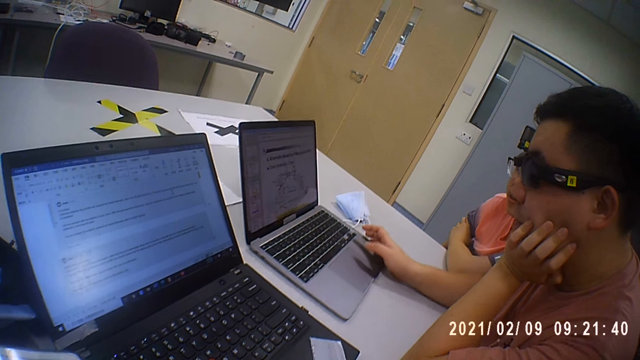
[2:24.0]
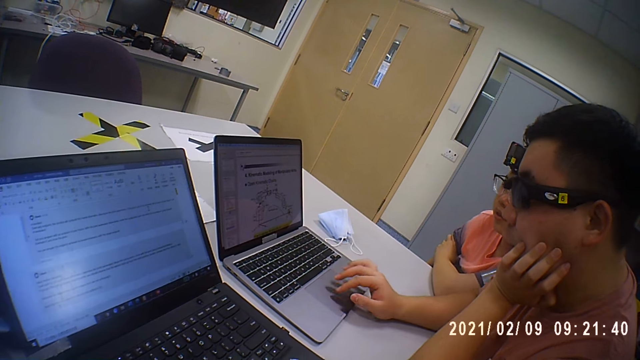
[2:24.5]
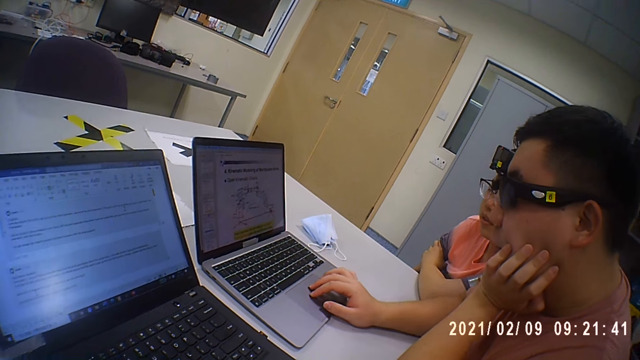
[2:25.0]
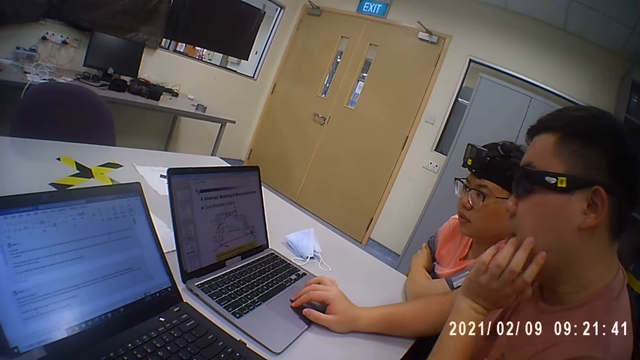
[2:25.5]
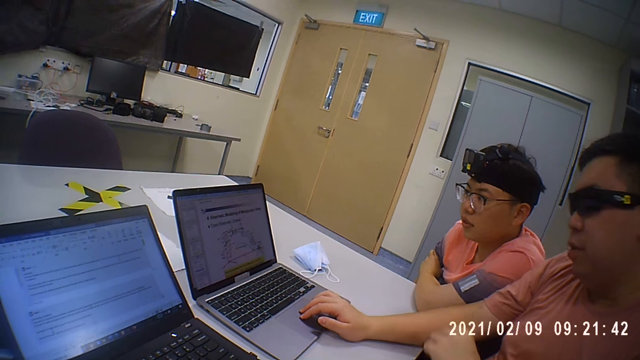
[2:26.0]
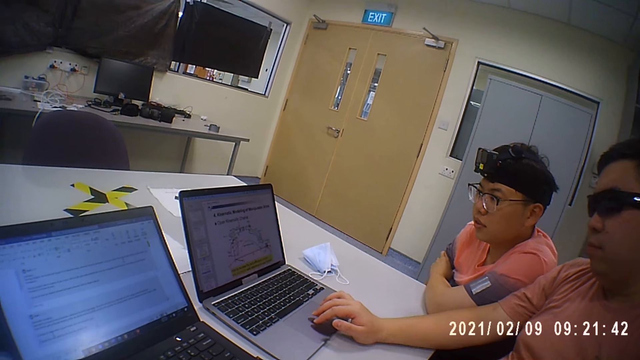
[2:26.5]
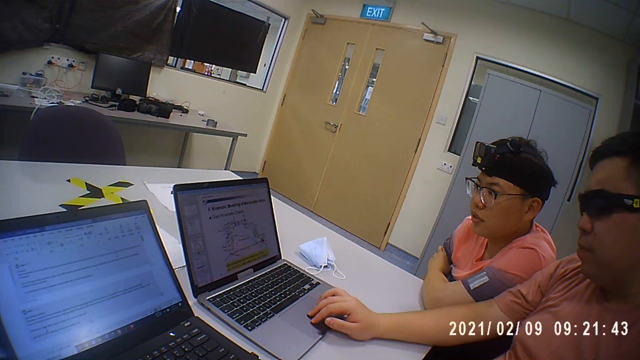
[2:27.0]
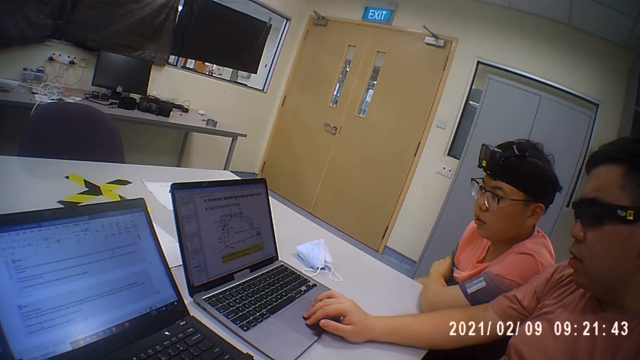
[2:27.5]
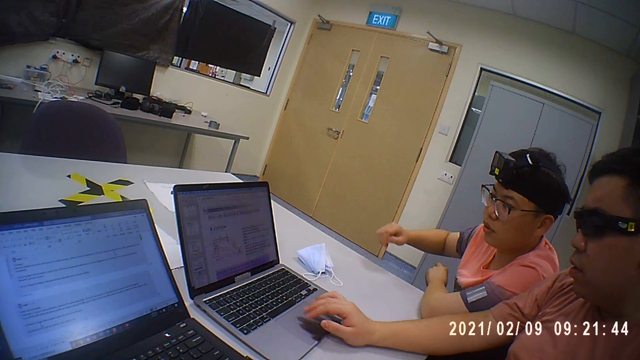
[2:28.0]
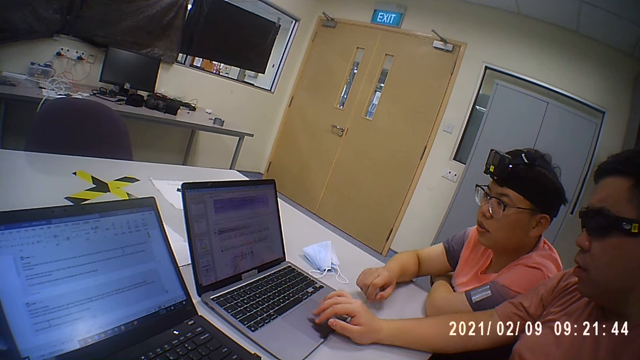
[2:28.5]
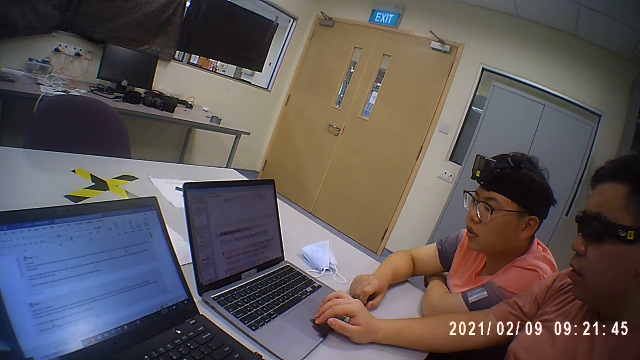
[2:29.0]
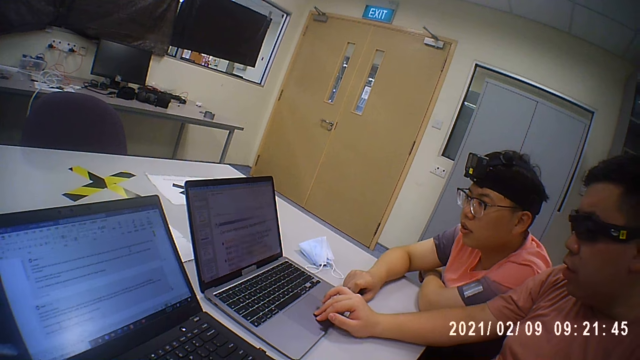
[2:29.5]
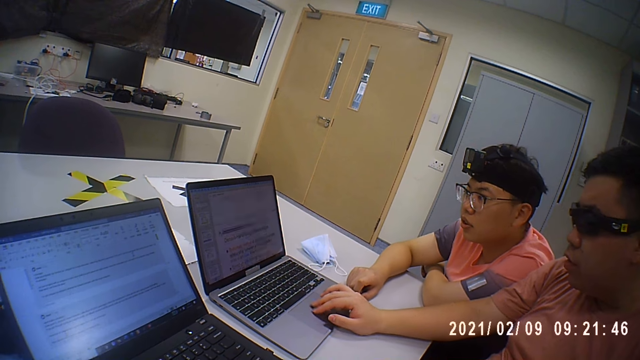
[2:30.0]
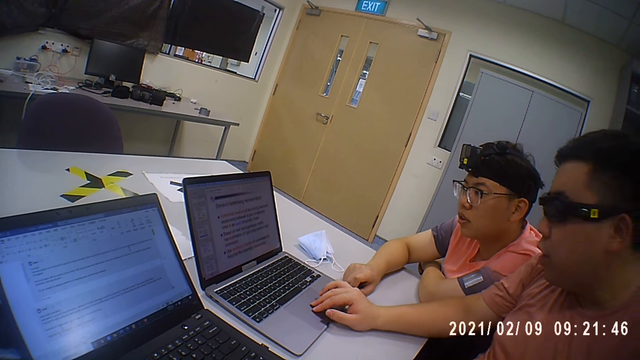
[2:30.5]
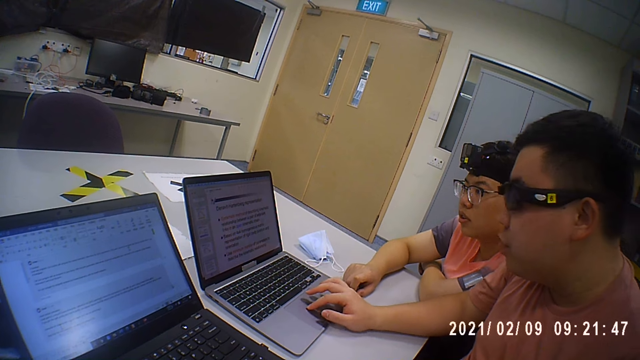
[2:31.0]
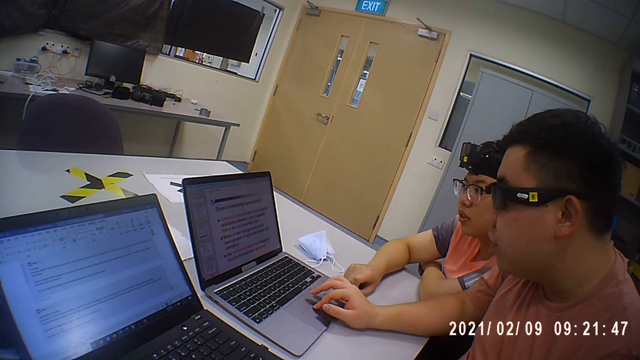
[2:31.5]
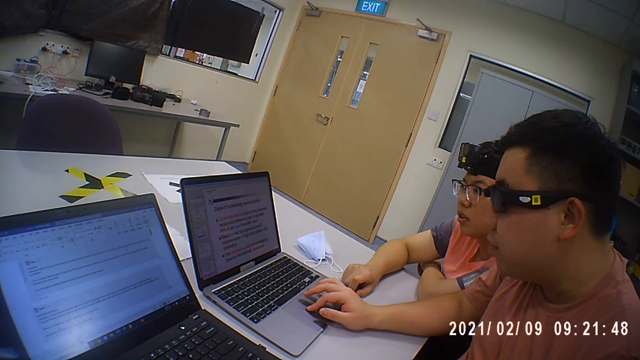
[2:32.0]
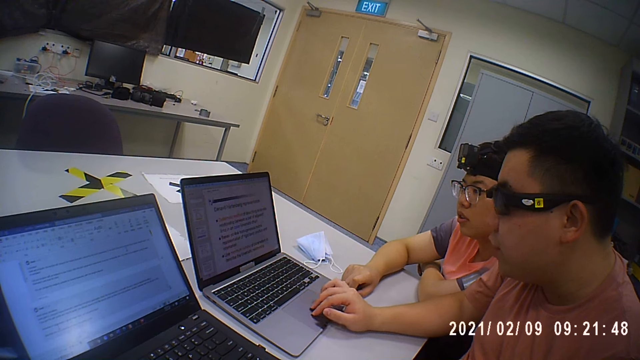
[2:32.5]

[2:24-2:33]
A man fidgets. Another man moves the hand. The first man operates the laptop.

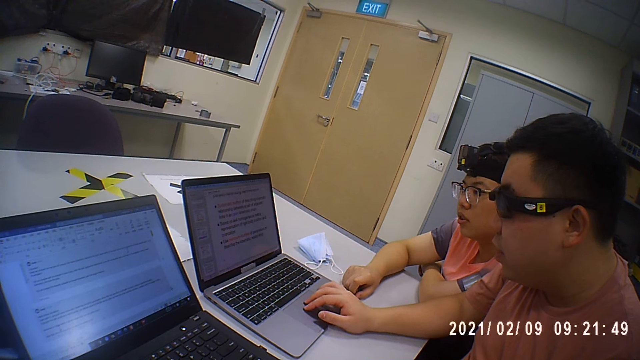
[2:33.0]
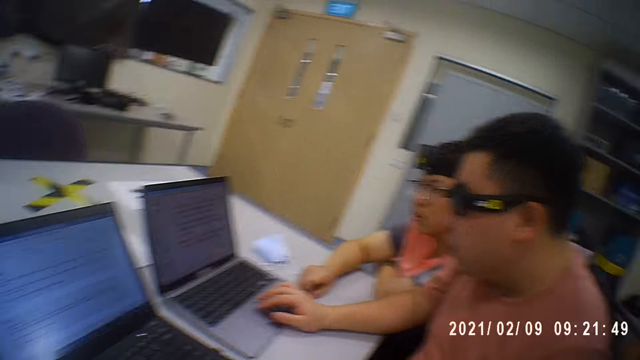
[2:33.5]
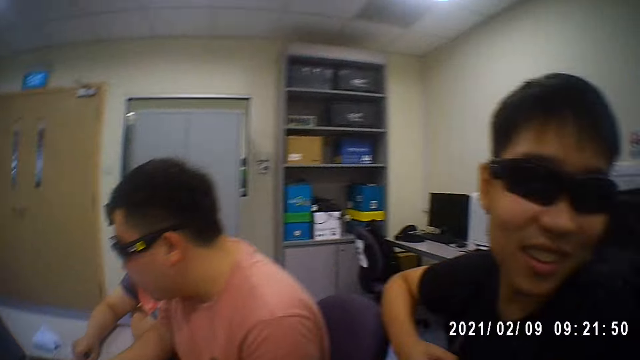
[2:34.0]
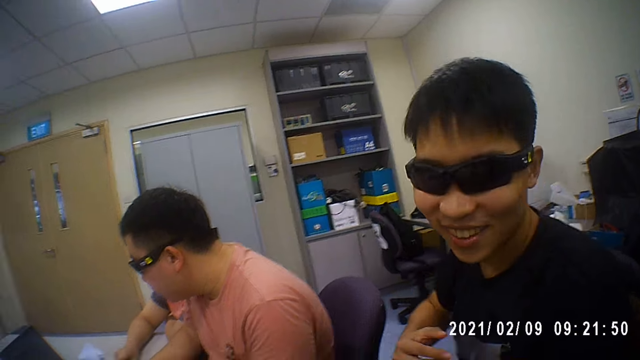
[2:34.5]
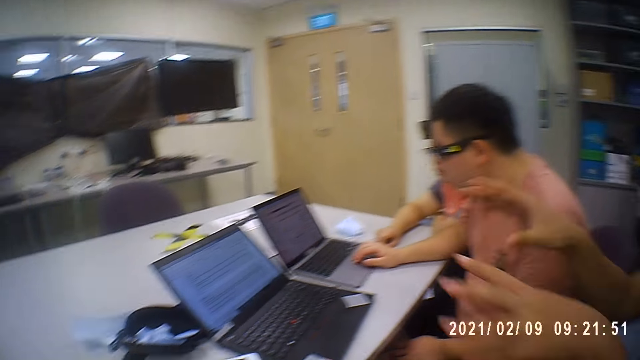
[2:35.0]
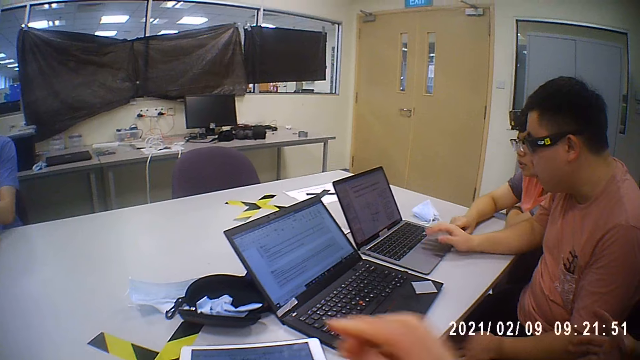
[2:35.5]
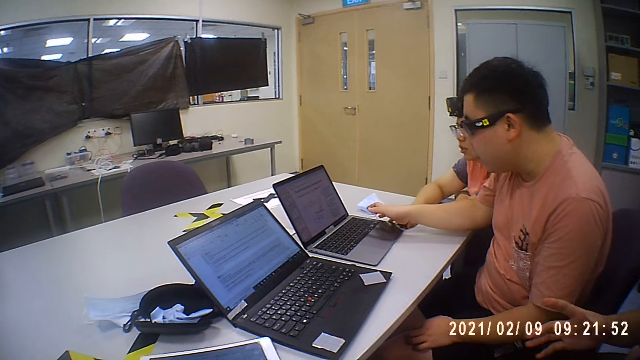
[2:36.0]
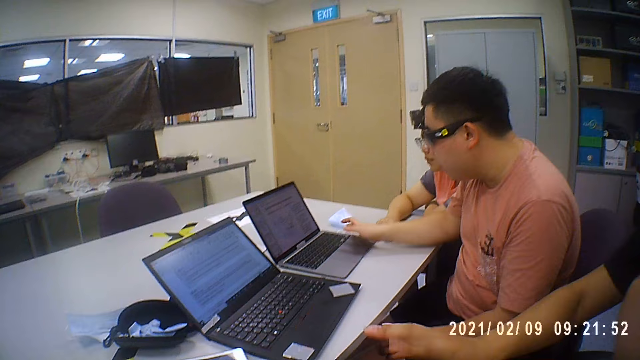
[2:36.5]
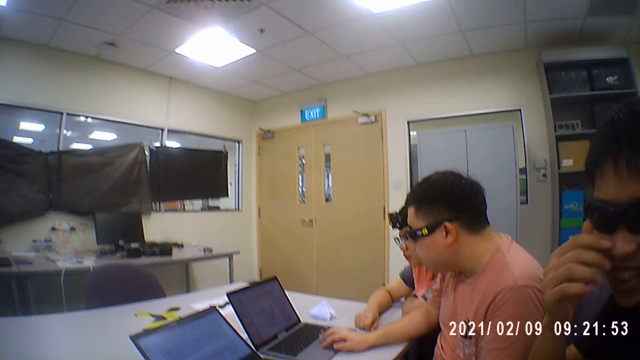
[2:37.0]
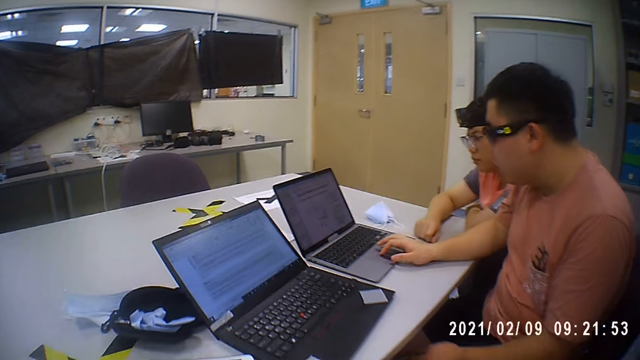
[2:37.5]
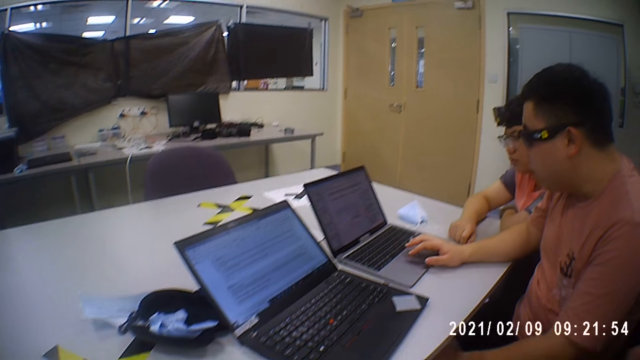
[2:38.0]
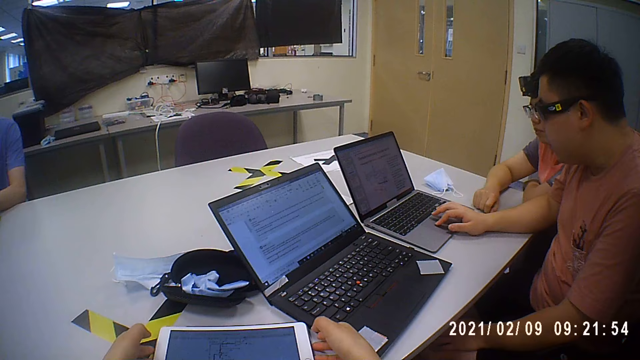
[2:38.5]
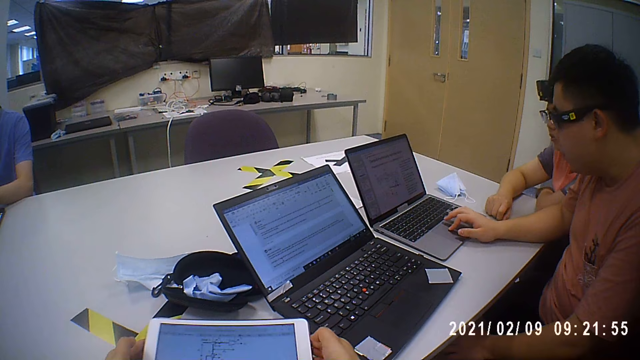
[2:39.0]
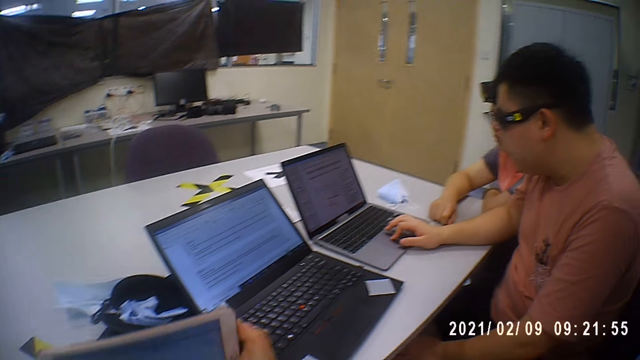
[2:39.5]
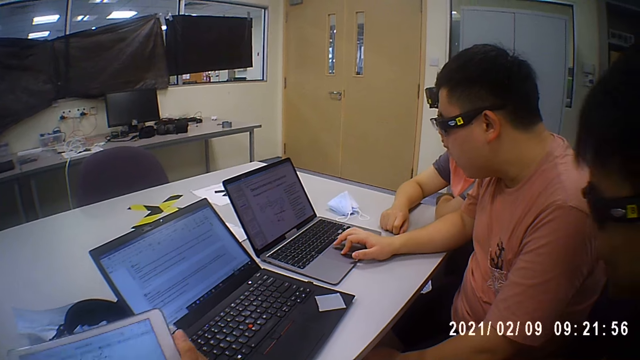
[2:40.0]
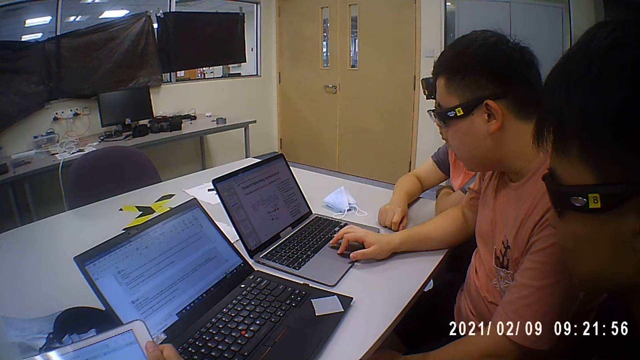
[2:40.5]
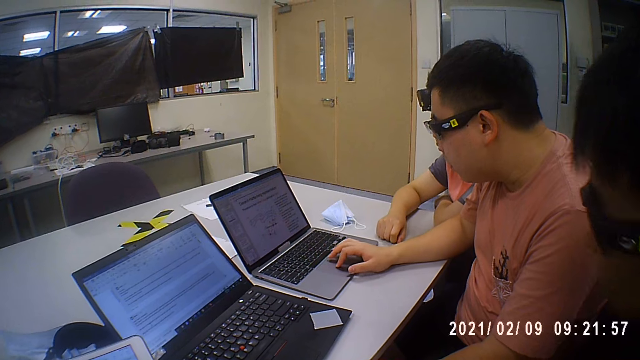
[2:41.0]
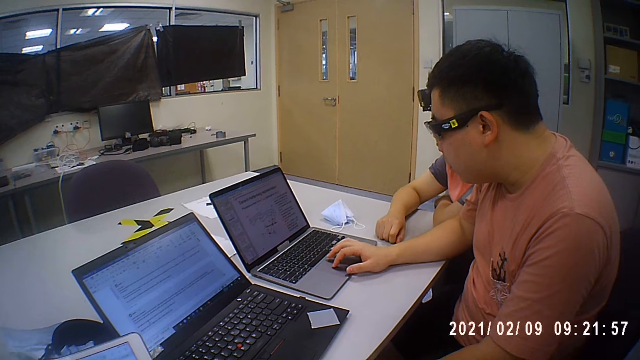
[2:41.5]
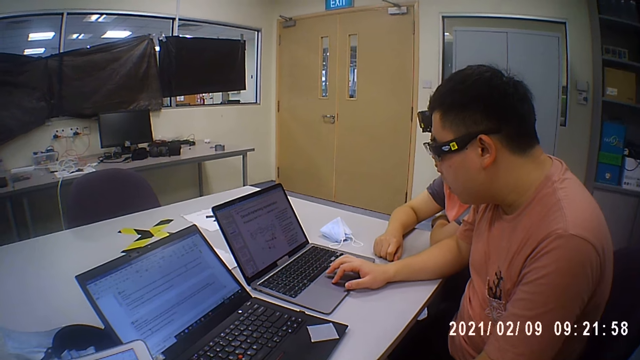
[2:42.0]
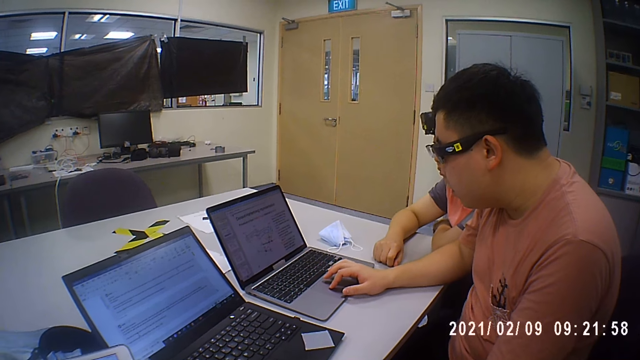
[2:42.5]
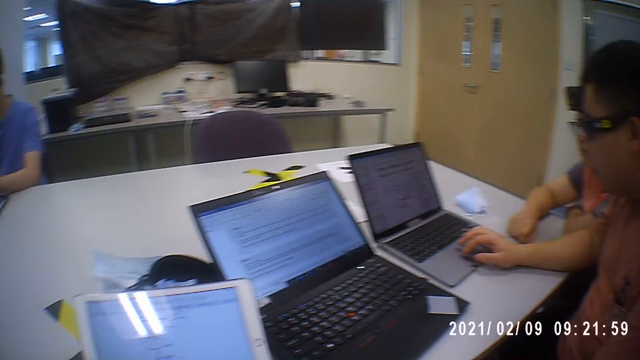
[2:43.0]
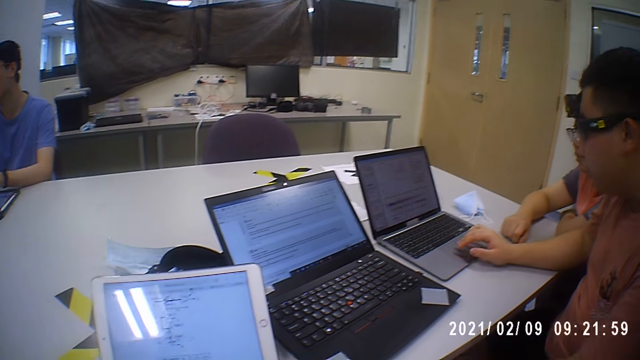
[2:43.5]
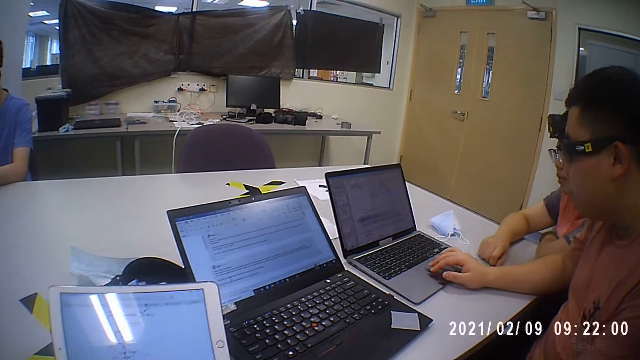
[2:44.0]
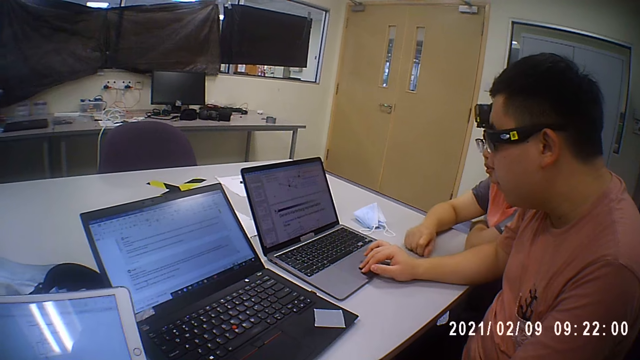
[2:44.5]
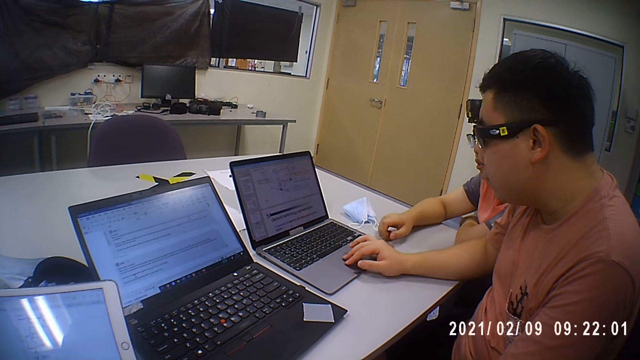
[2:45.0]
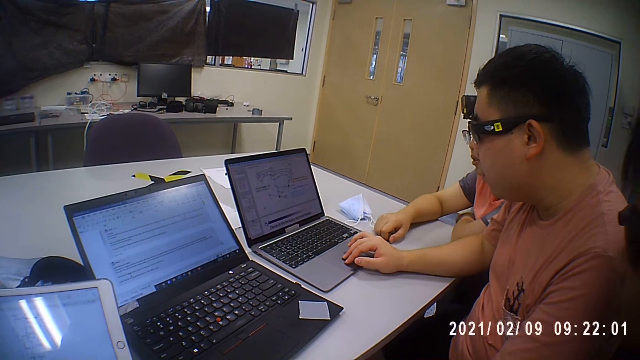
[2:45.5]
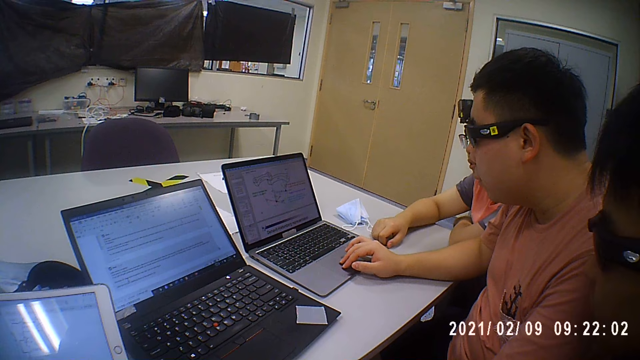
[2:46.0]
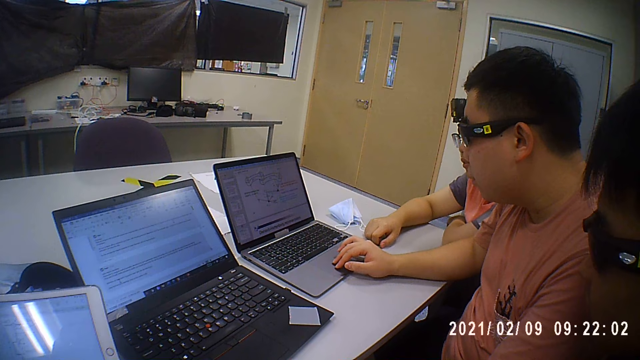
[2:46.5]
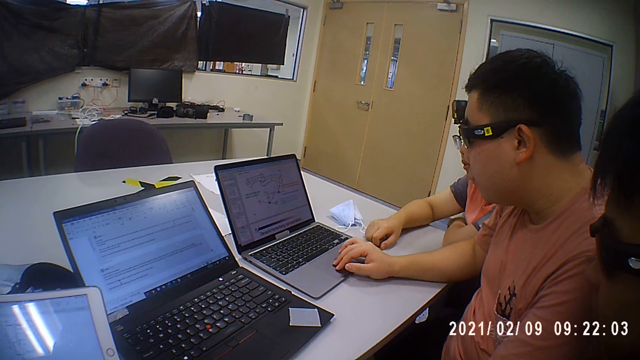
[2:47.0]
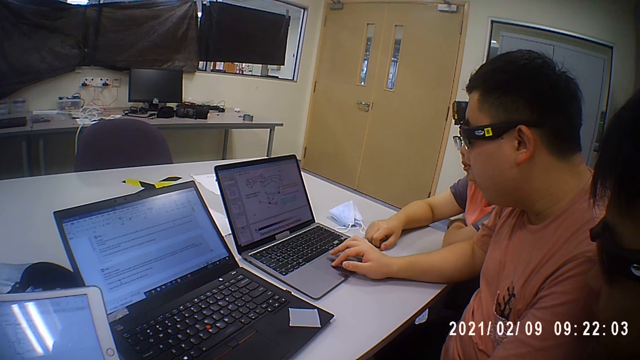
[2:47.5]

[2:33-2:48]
The camera wearer looks at a man and moves the hand. The man moves the hand. Another man operates the laptop. The camera wearer moves the tablet and looks around the room. The other man operates the laptop.
